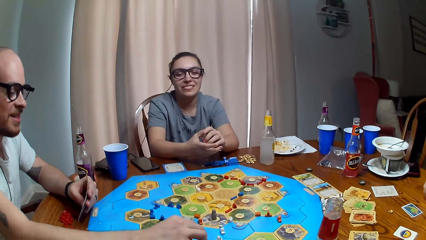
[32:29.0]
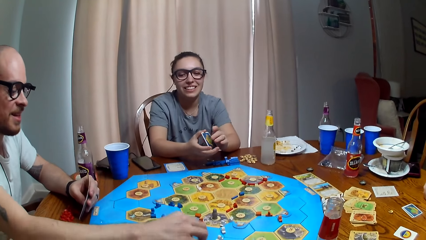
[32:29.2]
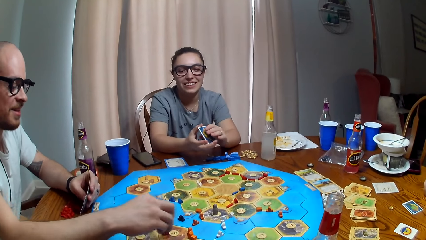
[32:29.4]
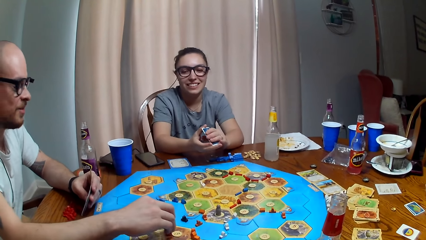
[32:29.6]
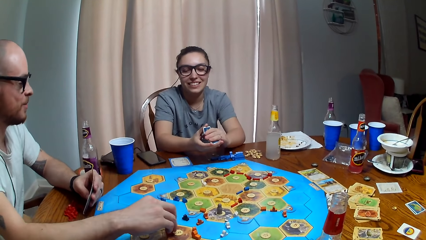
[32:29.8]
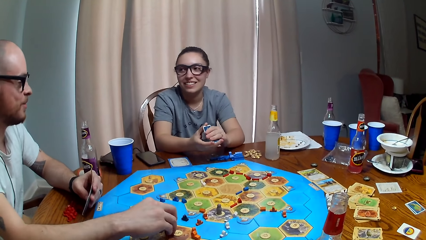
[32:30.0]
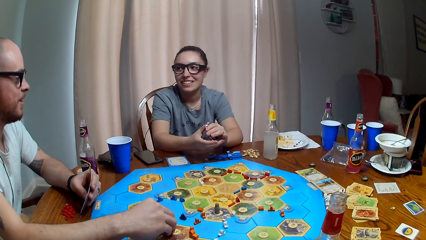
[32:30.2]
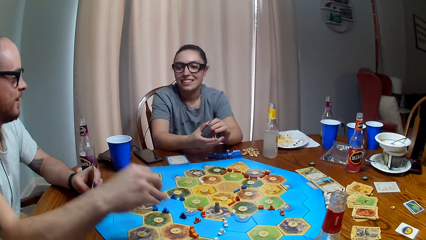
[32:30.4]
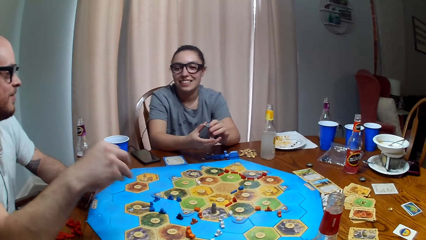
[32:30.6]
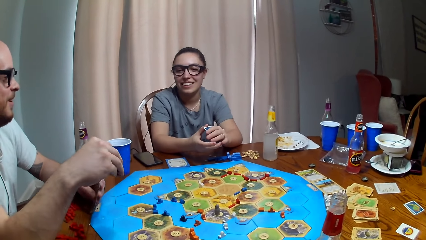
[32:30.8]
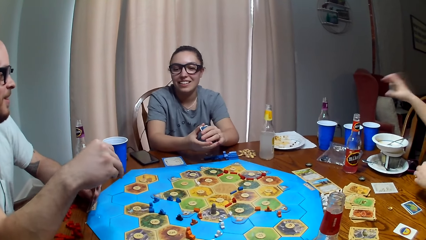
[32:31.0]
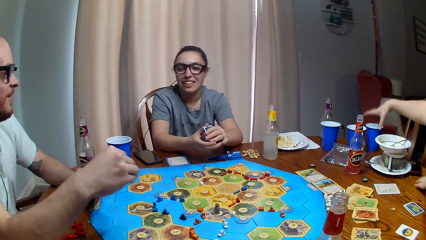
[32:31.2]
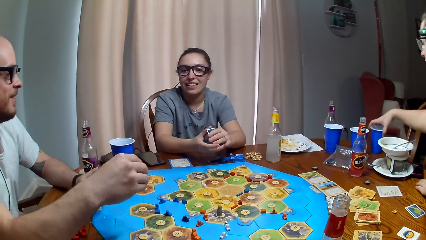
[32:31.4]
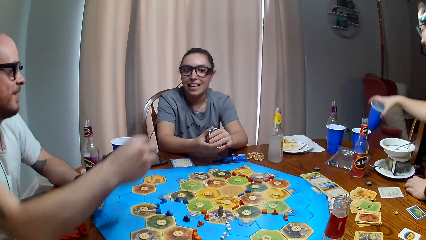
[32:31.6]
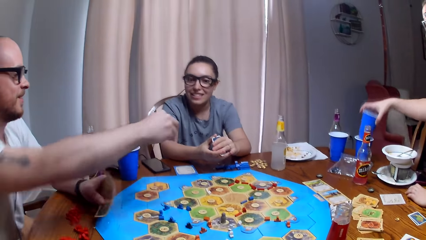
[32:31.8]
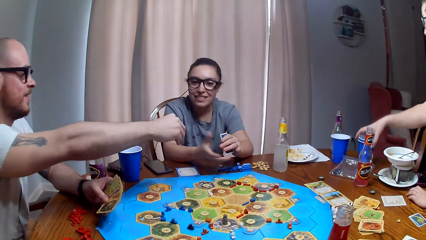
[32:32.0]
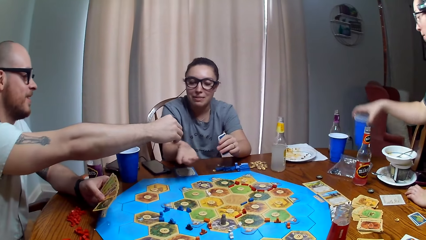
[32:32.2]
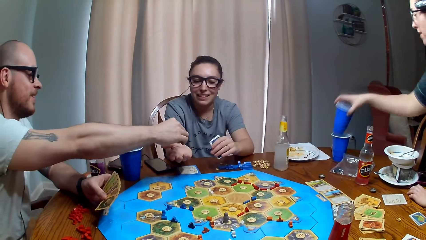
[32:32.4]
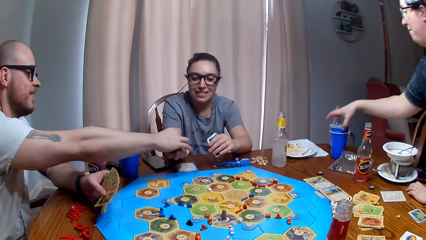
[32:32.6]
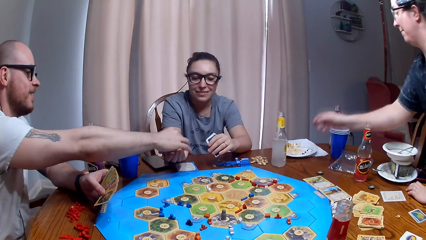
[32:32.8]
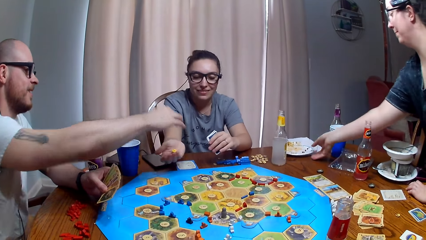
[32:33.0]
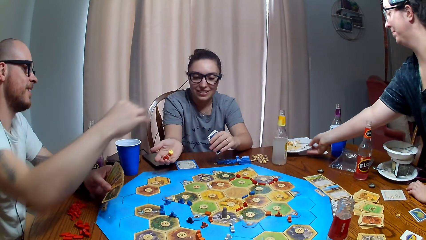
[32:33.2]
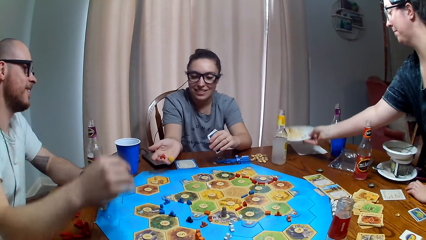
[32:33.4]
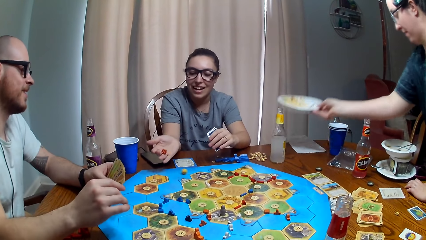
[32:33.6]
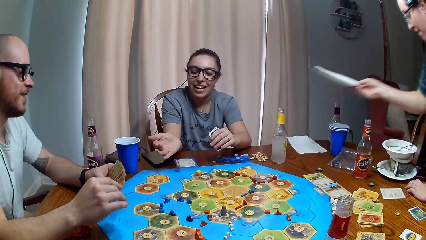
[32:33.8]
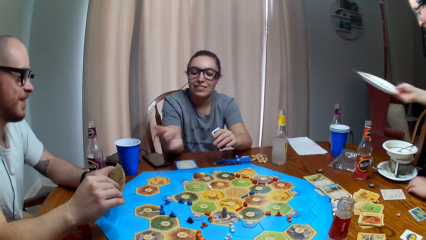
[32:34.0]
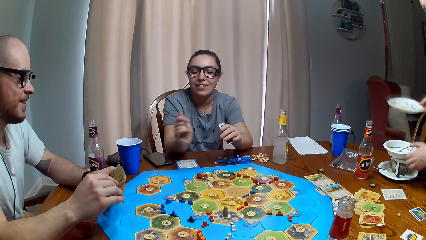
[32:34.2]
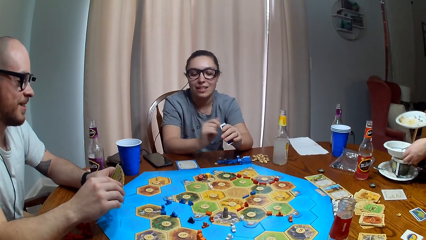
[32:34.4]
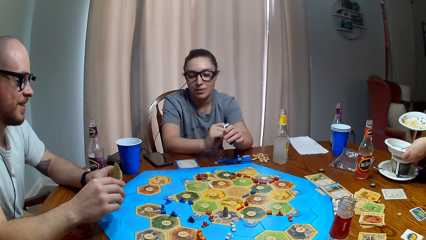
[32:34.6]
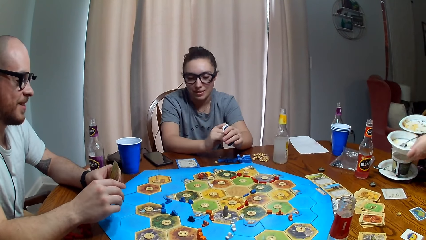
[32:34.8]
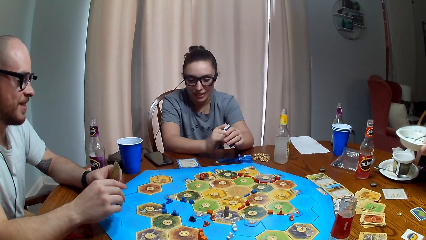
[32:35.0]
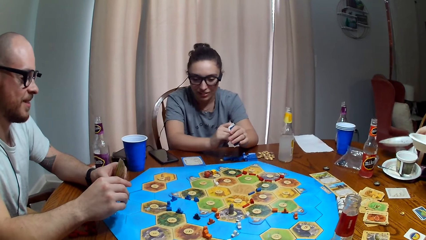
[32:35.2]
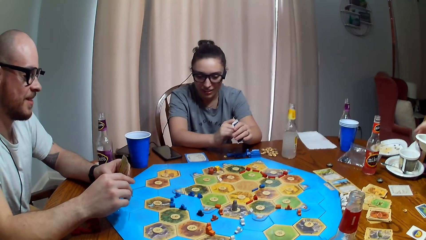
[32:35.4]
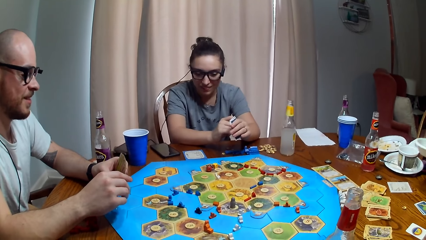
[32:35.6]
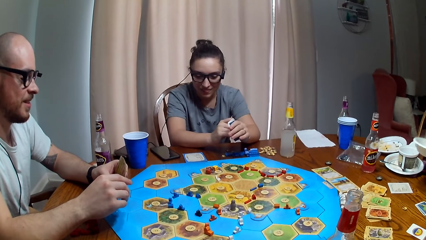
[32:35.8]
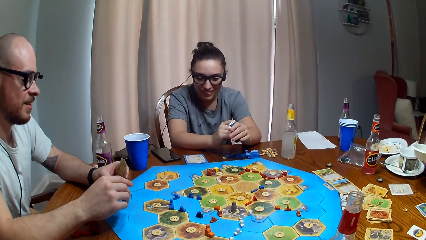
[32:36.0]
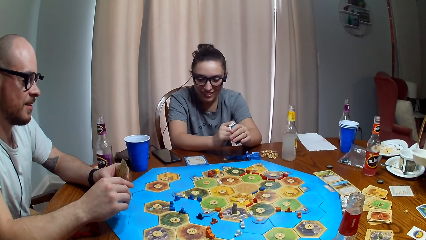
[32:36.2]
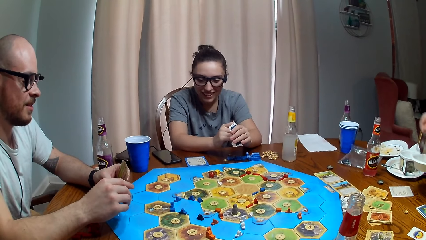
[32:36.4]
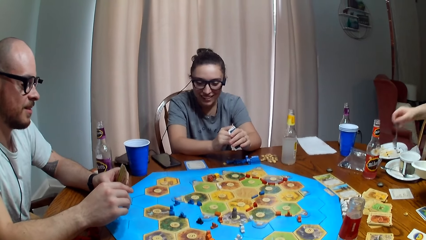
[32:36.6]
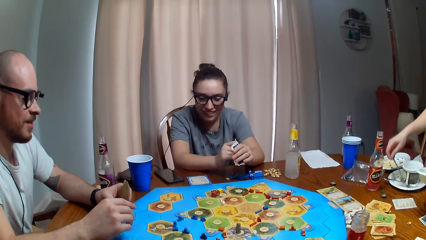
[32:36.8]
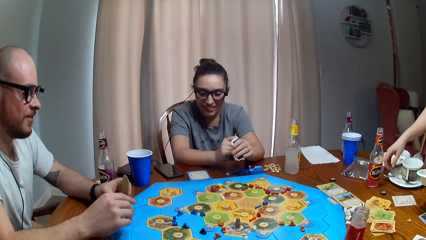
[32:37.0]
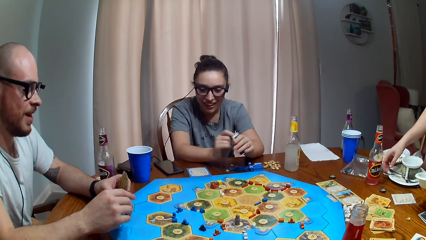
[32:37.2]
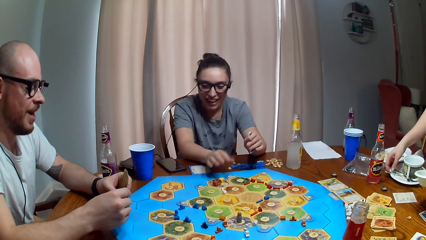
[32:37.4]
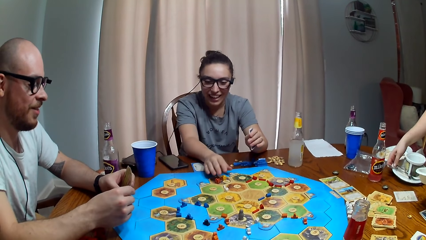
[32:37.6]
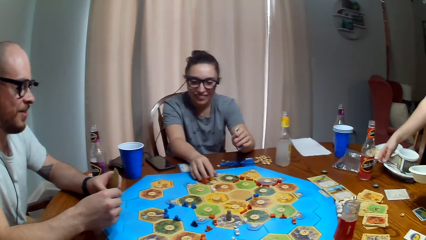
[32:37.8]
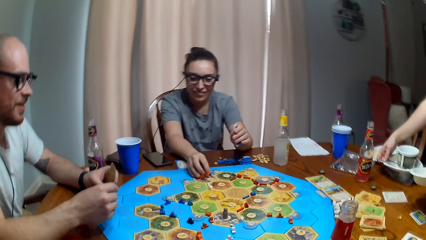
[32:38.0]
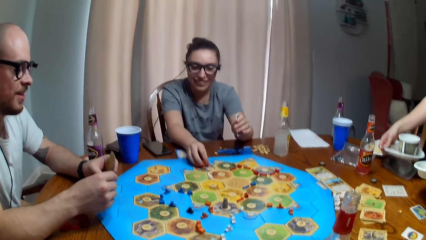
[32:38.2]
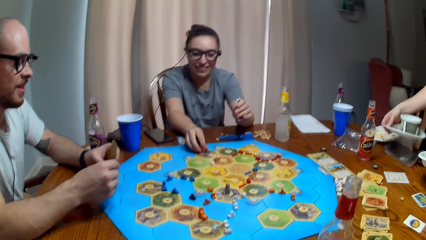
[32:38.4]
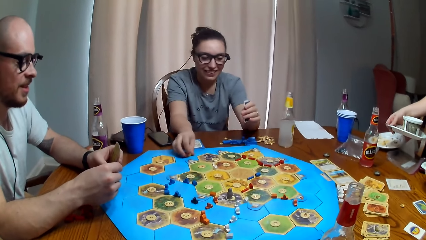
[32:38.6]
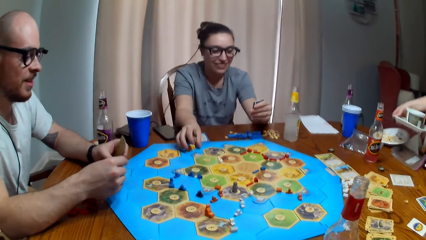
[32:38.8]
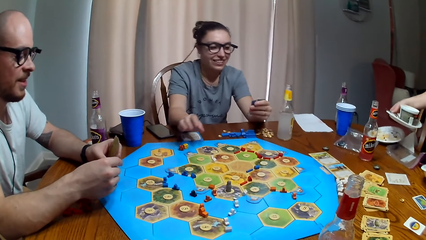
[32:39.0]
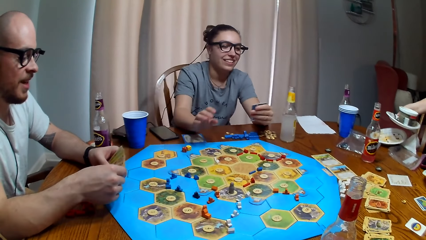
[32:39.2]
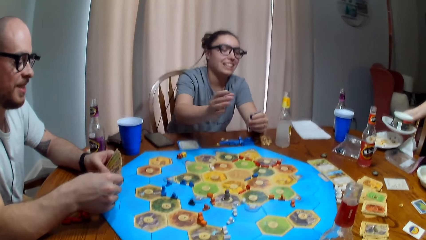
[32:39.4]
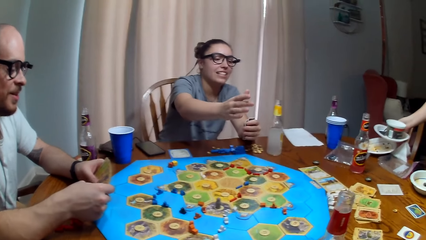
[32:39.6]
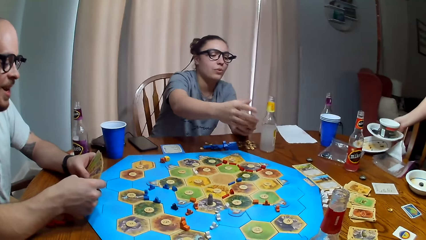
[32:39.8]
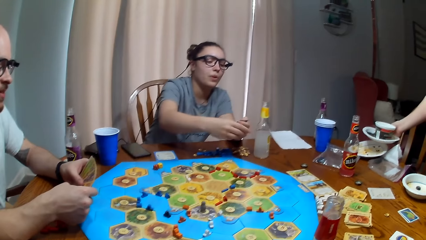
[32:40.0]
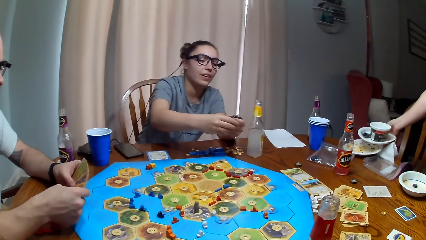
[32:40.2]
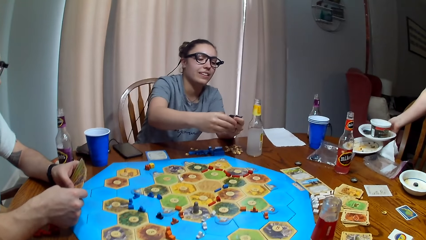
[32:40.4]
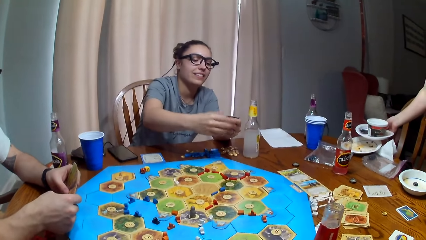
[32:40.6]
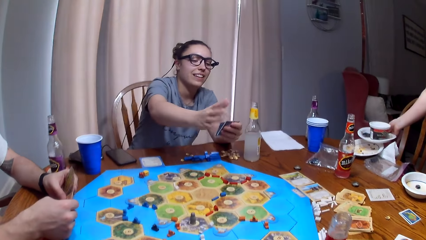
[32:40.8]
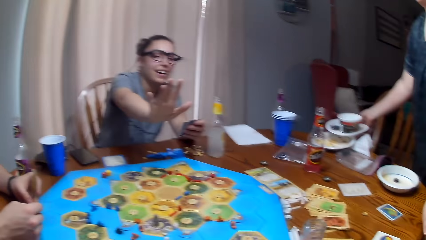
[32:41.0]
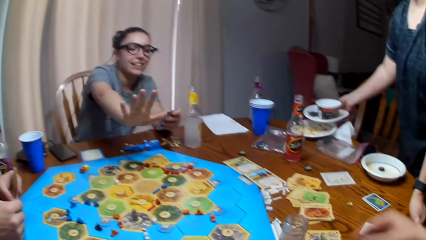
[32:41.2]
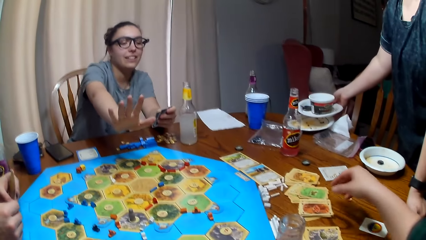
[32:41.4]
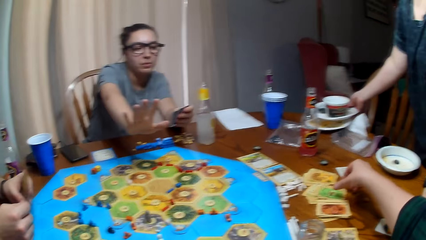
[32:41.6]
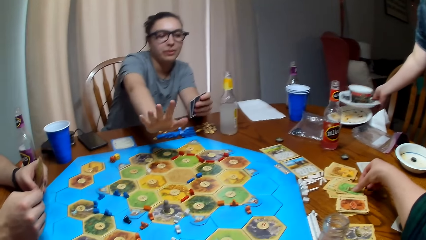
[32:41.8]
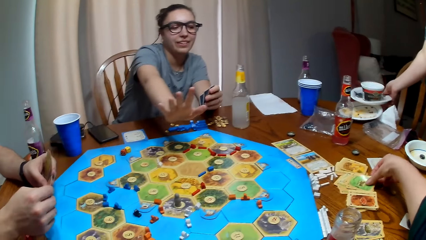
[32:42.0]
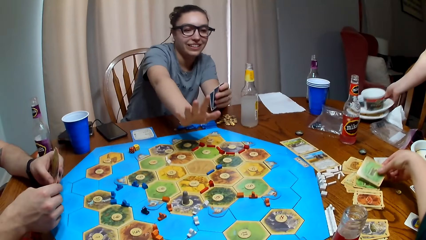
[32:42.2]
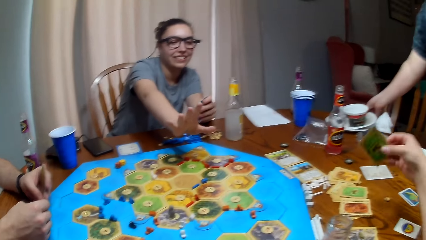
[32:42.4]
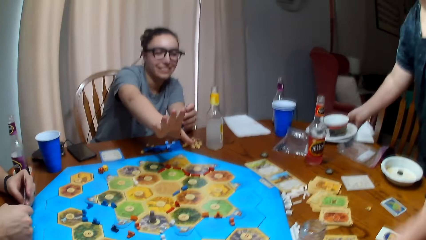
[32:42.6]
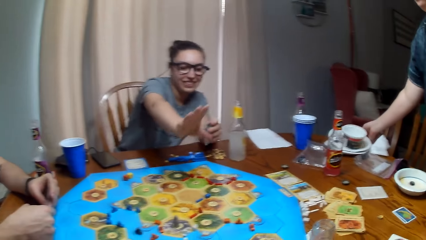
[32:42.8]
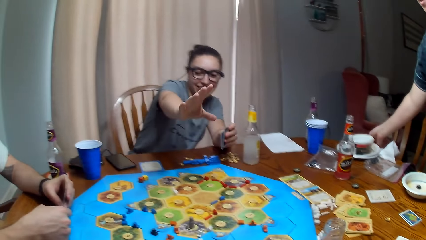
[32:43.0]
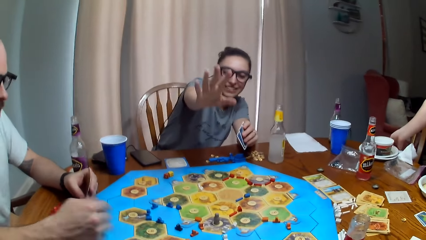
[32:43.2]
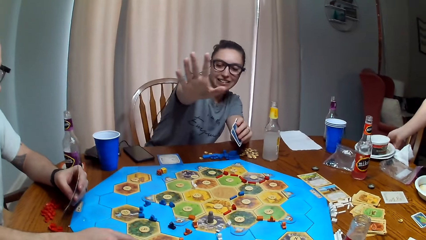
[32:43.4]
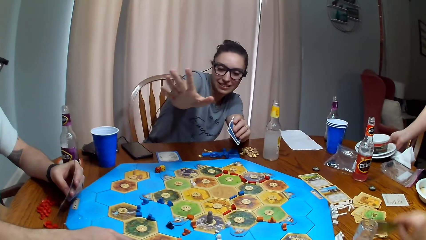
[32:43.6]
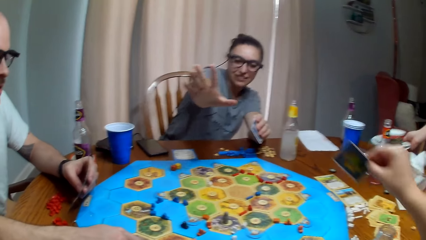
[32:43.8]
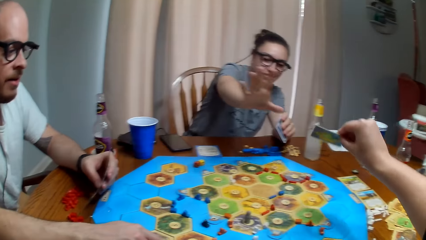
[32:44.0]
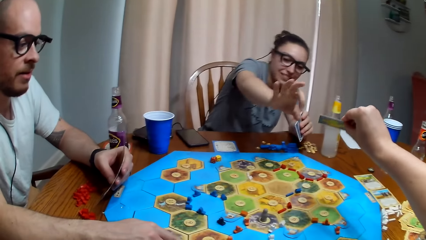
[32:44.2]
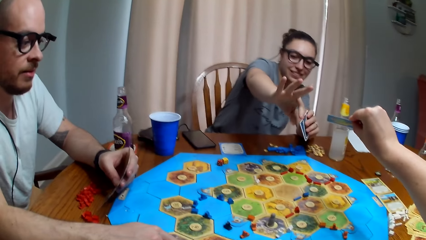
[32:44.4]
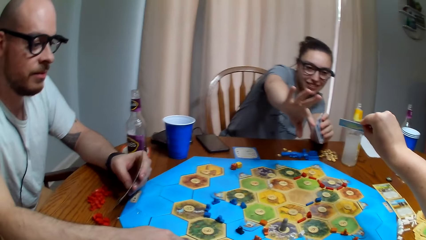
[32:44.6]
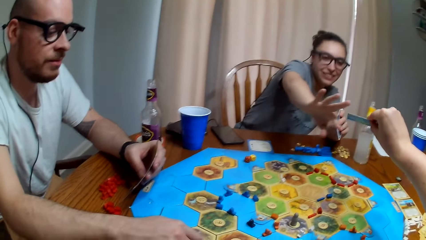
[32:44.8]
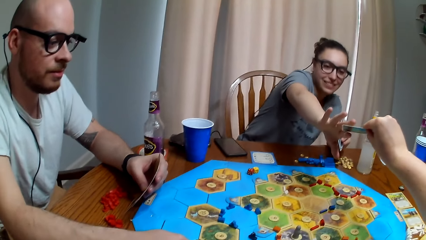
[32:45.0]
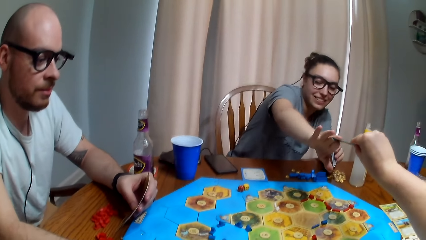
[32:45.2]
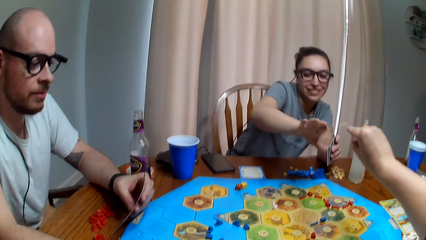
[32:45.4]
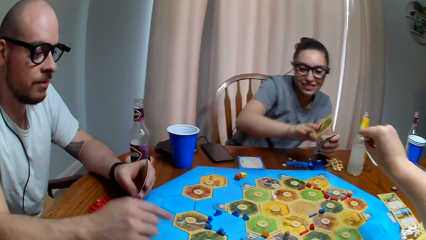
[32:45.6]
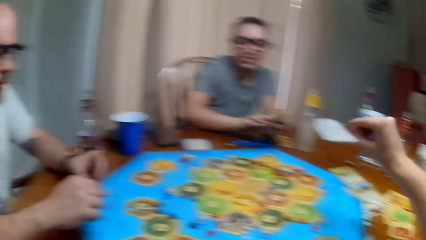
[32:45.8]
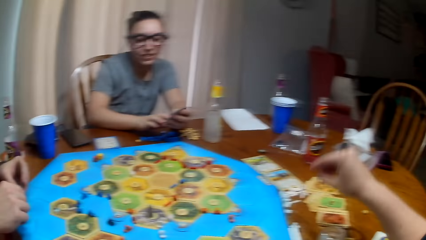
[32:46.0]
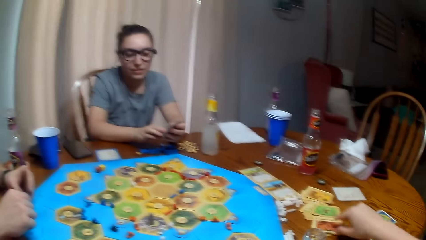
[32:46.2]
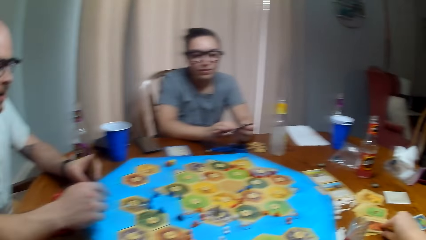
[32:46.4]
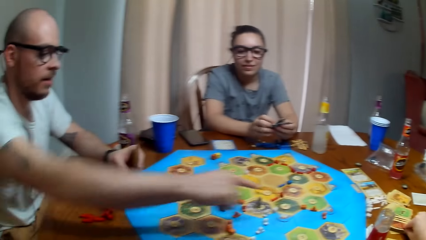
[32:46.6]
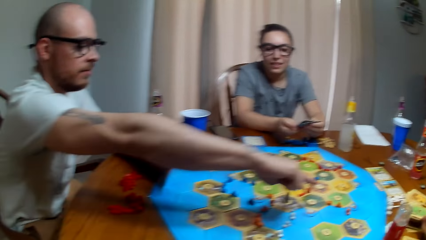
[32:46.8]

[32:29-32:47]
A man dialogues with a woman. The man plays a tabletop board game and touches the board. Another woman clears the table. The man gives the first woman the dice. The other woman picks up the plate. The first woman throws the dice. The man moves the dice. The camera wearer dialogues with the first woman. They give the first woman the cards.
